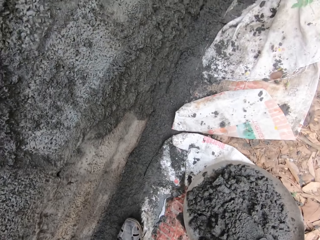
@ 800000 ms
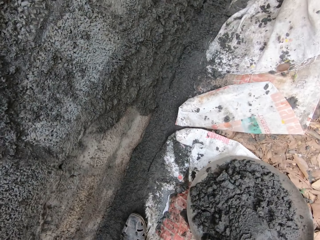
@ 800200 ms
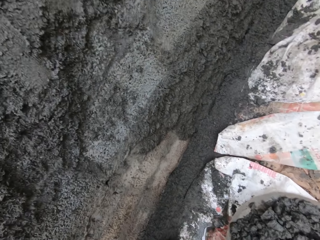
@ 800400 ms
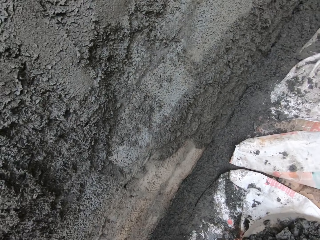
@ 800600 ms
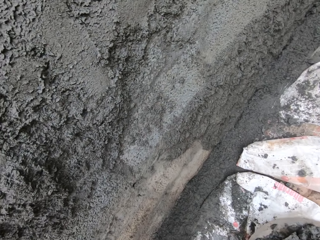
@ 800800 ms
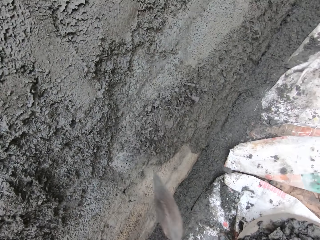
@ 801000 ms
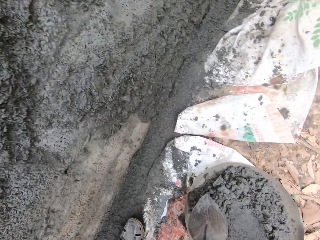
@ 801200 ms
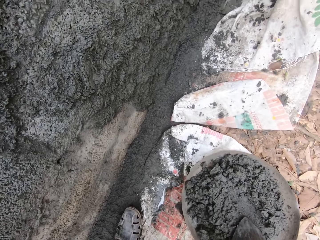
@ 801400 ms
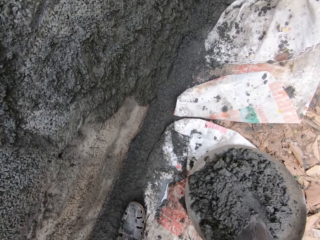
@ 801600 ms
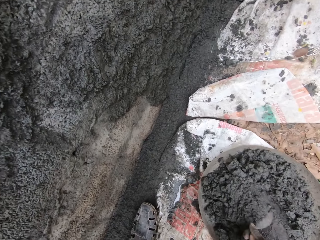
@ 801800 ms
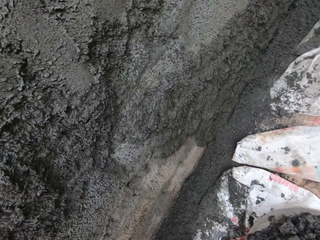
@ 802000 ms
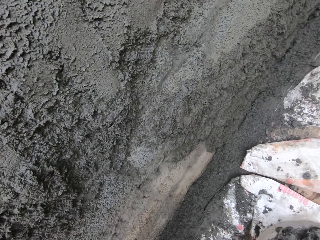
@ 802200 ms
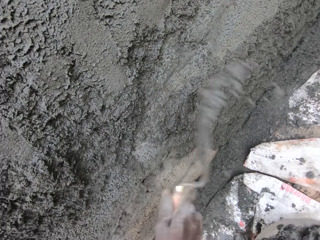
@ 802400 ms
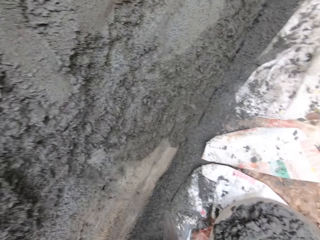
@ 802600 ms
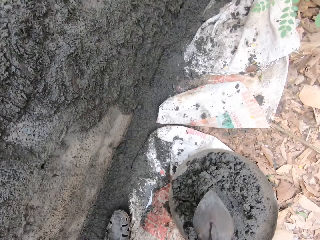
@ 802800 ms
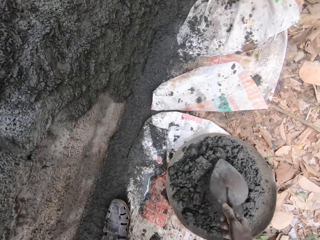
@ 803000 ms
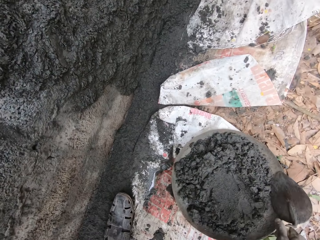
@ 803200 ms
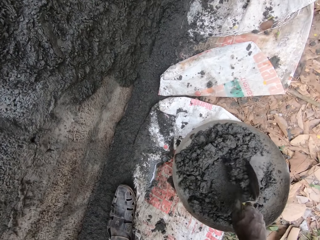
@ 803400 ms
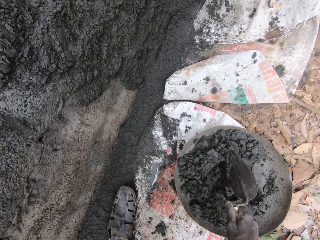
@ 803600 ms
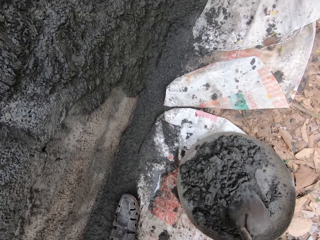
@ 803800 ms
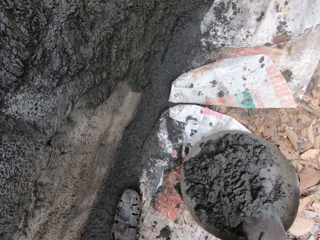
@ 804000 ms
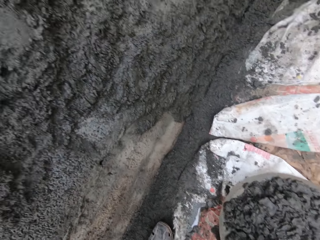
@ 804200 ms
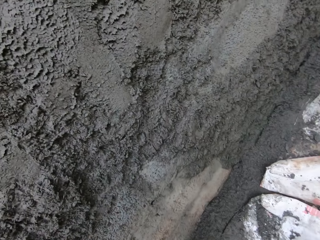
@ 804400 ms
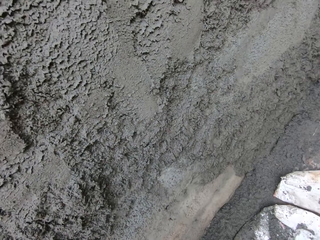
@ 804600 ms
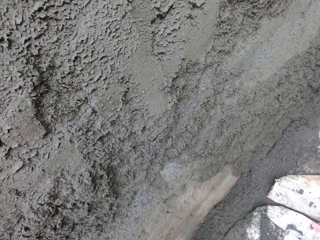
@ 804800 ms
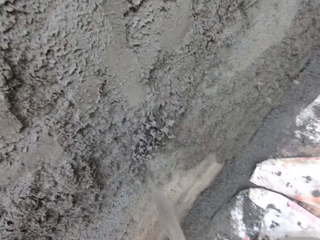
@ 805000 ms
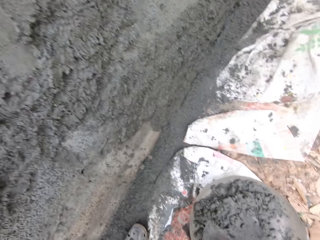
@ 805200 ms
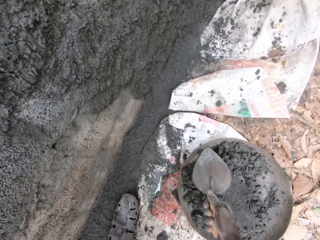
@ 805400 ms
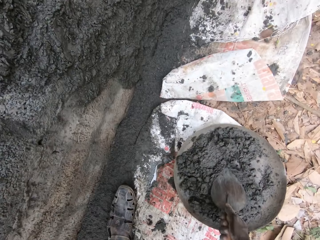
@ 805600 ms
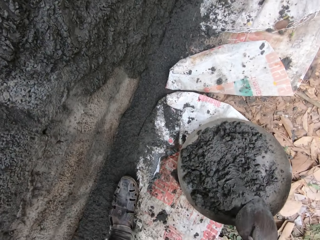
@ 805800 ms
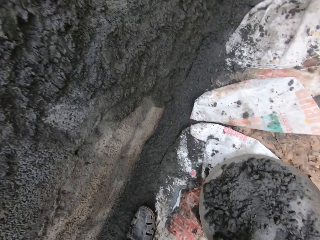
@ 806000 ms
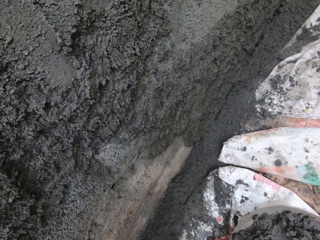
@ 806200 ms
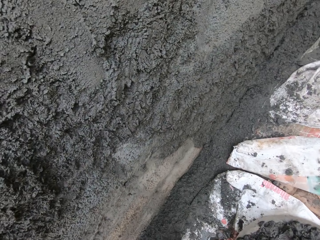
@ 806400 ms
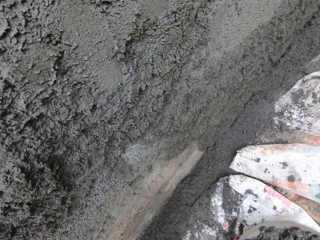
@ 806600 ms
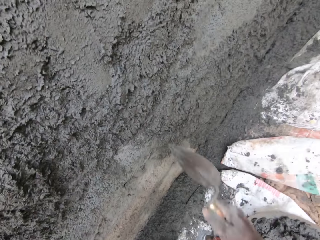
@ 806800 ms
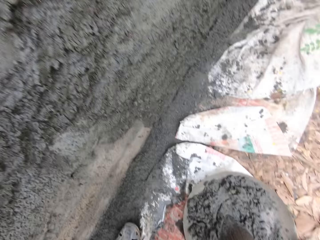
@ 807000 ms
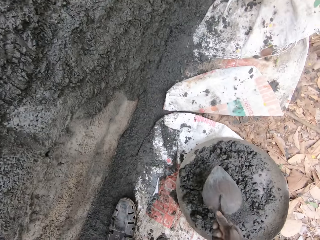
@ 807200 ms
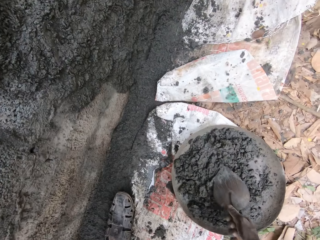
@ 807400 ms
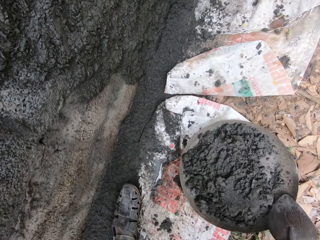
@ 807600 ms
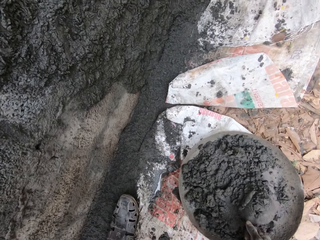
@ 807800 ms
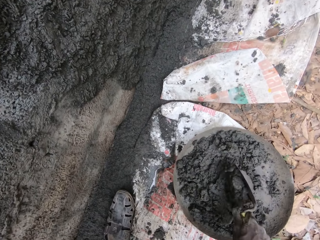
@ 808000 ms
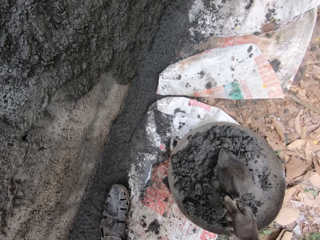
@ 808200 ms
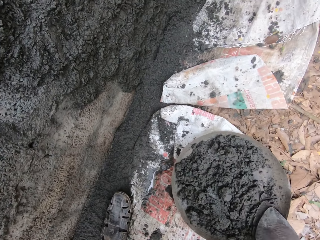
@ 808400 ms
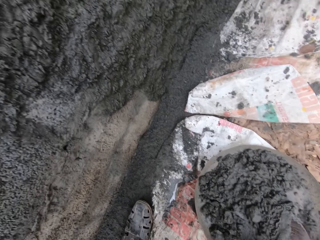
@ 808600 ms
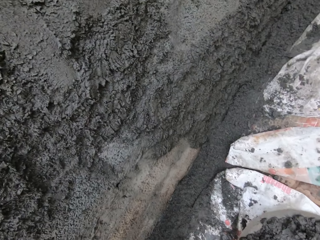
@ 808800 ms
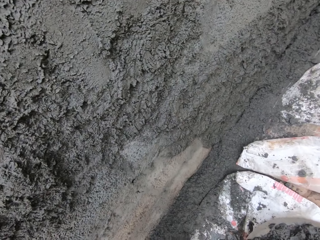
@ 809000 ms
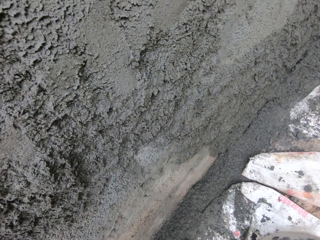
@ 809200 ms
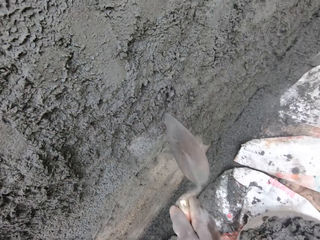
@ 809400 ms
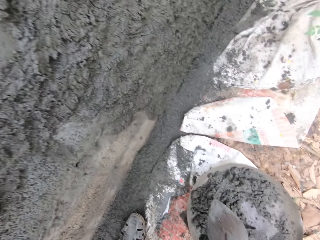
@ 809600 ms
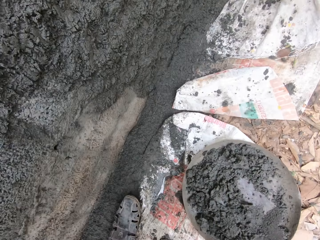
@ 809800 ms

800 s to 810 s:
The camera wearer scoops some concrete from the ground with the hand trowel in his right hand. He plasters the wall with the concrete on the hand trowel in his right hand. He scoops the concrete from the ground with the hand trowel in his right hand. He plasters the wall with the concrete on the hand trowel in his right hand. He mixes the concrete in the head pan with the hand trowel in his right hand. He scoops the concrete from the ground with the hand trowel in his right hand. He plasters the wall with the concrete on the hand trowel in his right hand. He scoops the concrete from the ground with the hand trowel in his right hand. He plasters the wall with the concrete on the hand trowel in his right hand. He mixes the concrete in the head pan with the hand trowel in his right hand. He scoops the concrete from the ground with the hand trowel in his right hand. He plasters the wall with the concrete on the hand trowel in his right hand.

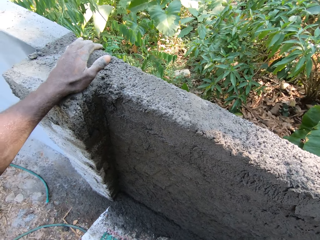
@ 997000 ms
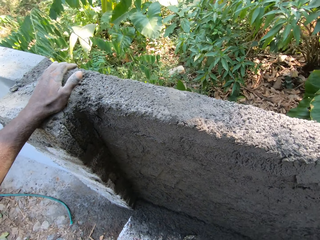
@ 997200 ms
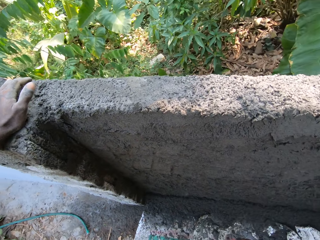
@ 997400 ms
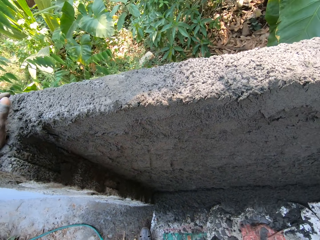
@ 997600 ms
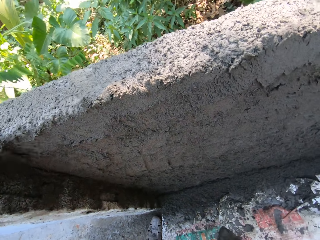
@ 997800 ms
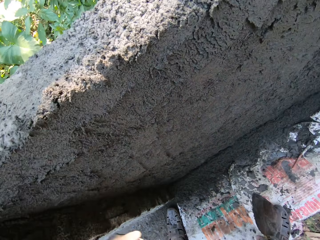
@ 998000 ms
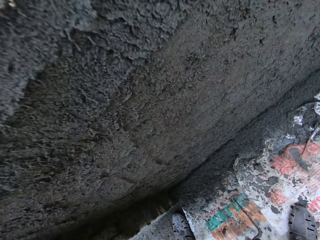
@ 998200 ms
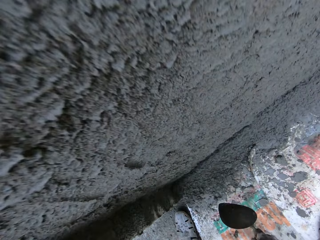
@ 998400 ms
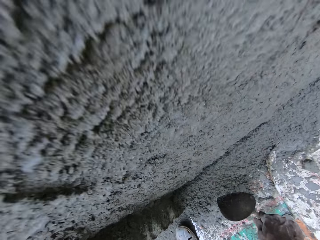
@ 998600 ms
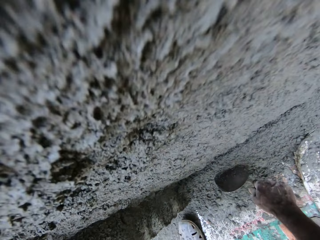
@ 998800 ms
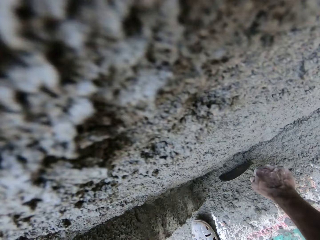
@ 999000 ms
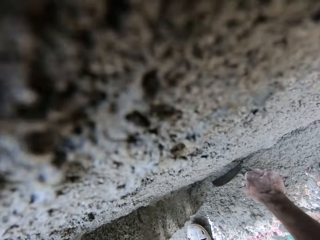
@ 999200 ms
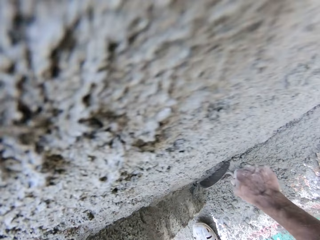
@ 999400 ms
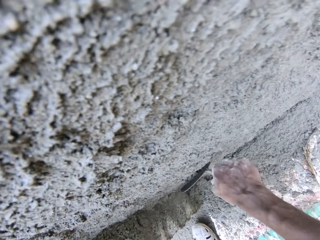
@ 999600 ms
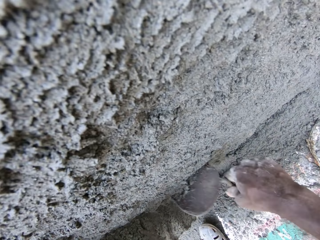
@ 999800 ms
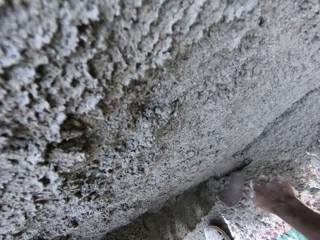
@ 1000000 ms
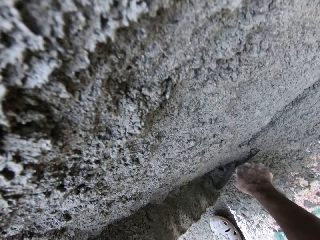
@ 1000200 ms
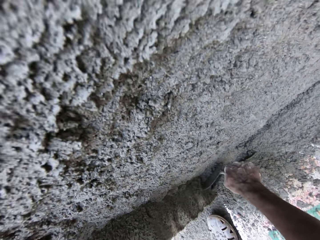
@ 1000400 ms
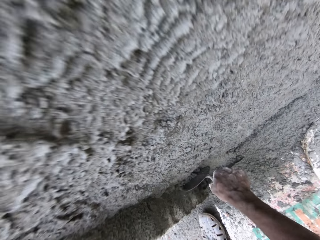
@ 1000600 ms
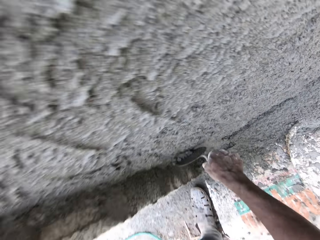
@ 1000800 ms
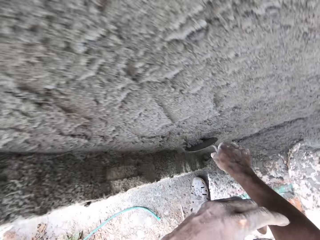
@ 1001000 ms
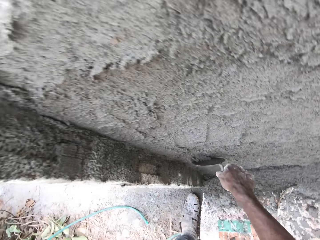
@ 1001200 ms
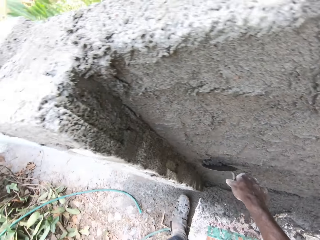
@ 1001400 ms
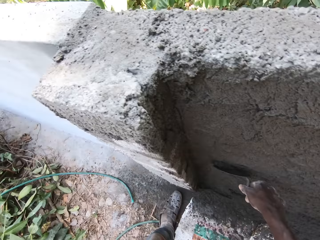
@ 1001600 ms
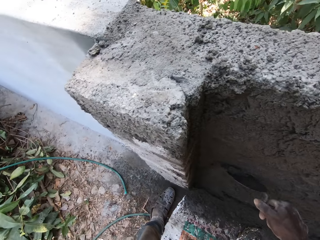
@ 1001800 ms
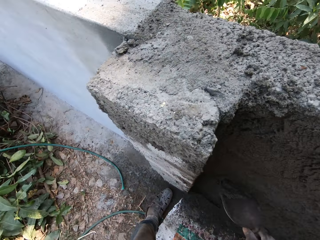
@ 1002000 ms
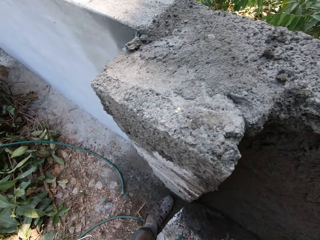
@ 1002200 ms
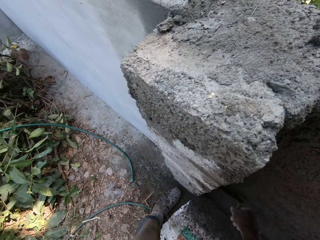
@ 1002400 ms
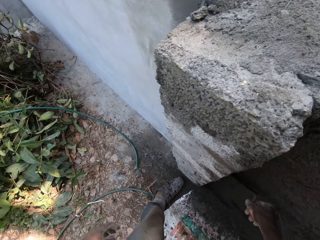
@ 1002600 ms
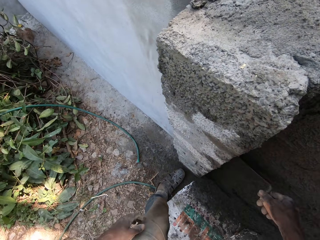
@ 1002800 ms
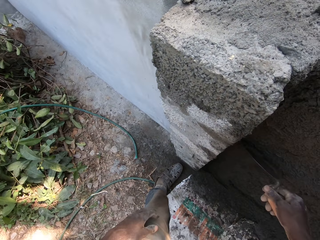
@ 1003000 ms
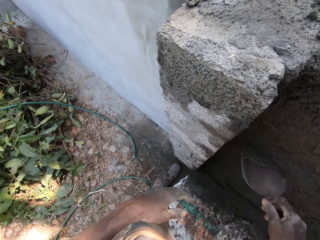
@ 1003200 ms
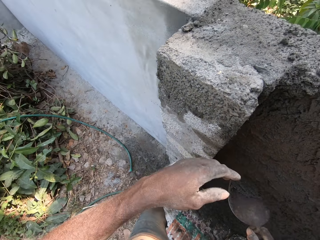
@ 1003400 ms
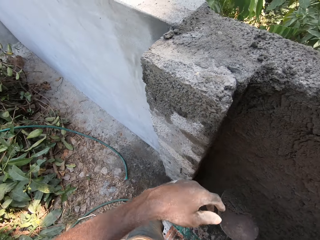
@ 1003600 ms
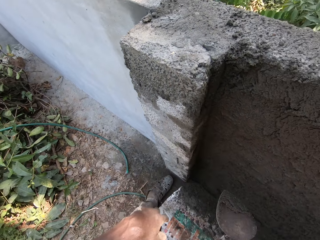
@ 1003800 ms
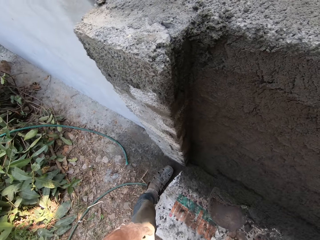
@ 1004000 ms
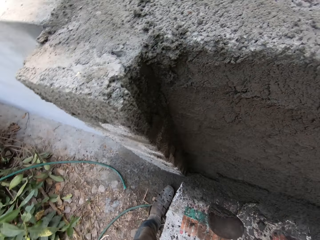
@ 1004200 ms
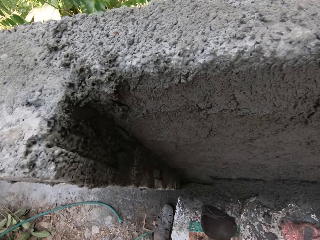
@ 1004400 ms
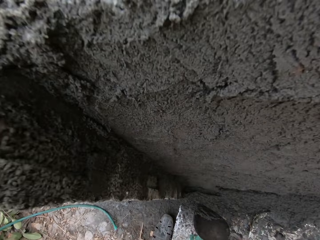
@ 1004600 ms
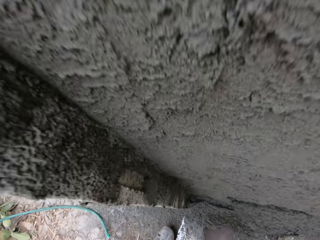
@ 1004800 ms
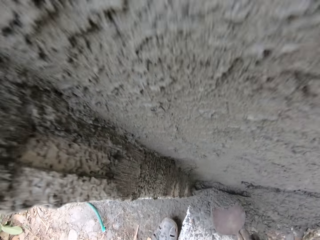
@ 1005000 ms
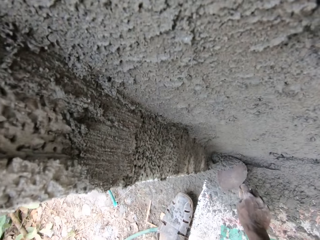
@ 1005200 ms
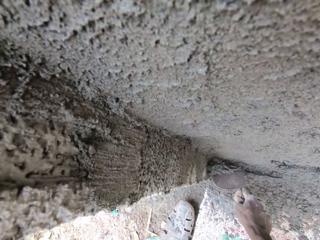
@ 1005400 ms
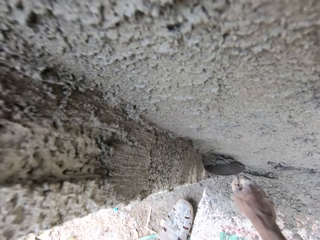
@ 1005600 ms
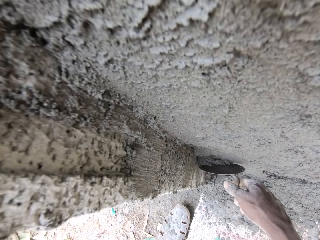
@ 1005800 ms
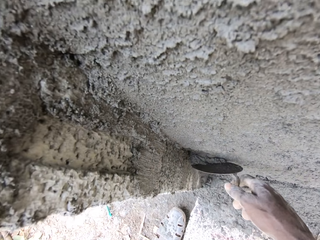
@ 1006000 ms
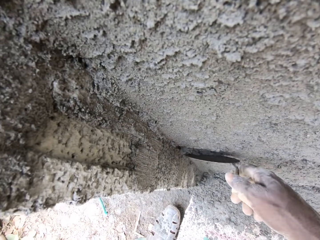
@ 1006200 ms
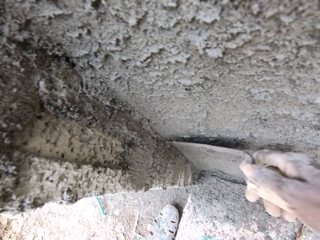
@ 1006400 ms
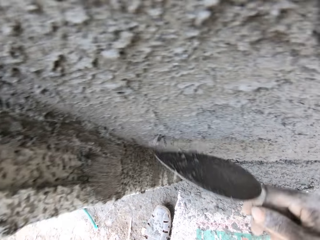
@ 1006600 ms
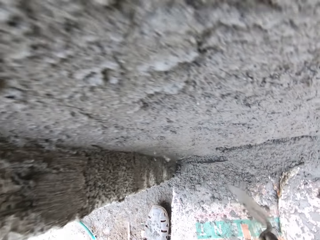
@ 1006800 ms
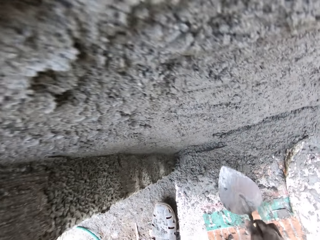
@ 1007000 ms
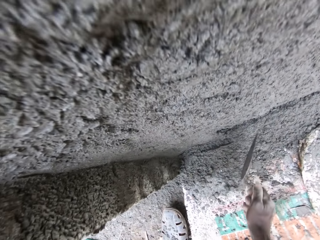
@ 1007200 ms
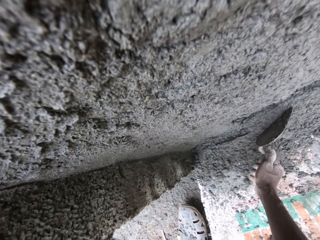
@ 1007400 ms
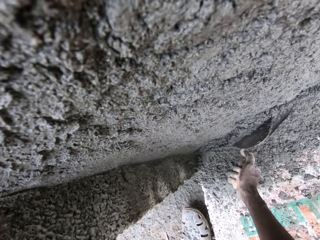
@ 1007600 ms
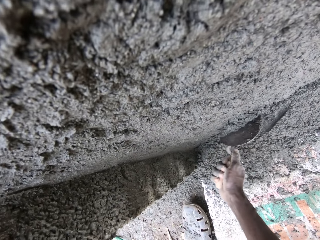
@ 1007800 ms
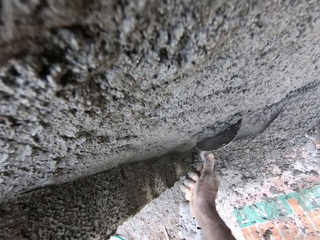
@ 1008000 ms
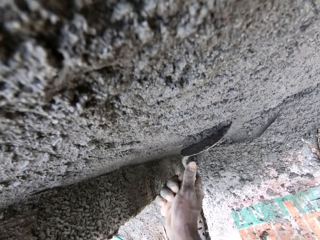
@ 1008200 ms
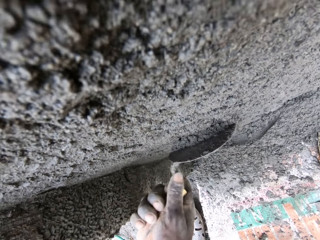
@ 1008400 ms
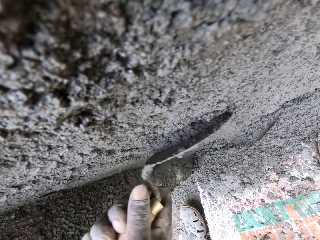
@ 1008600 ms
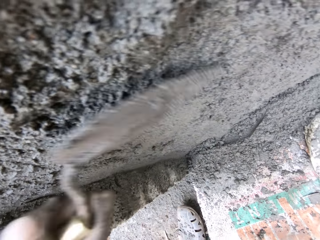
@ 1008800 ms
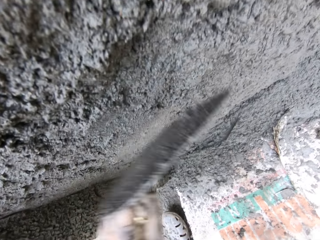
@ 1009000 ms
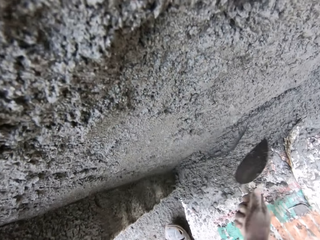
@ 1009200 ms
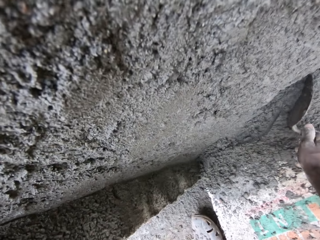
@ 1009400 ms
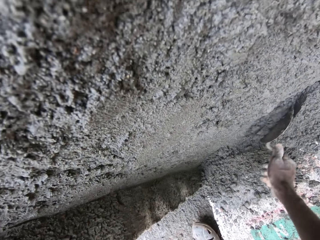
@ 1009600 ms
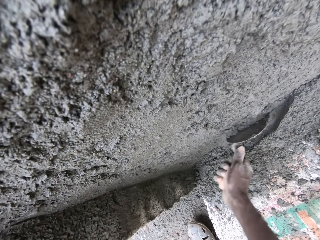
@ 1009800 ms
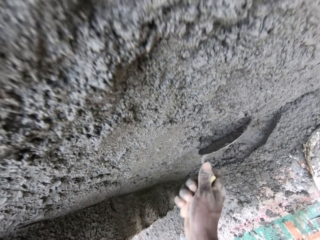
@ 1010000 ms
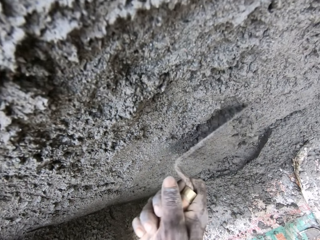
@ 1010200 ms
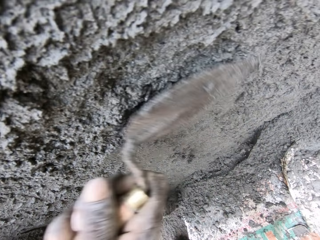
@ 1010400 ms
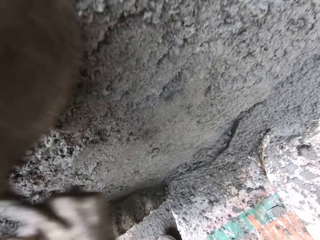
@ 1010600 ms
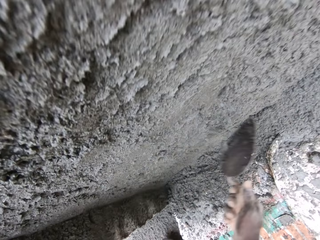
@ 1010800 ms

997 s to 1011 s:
The camera wearer smoothens the wall with the trowel in his right hand. He smoothens the wall again.
